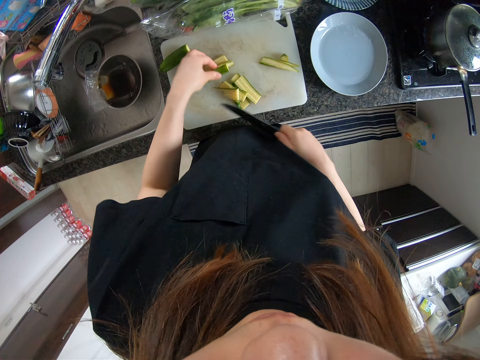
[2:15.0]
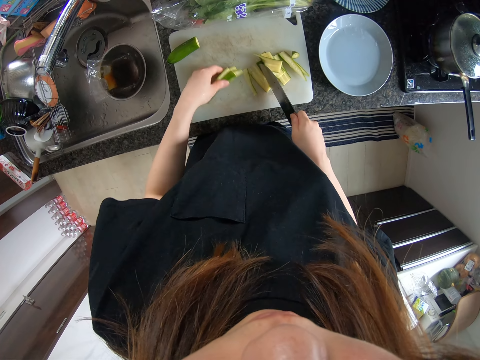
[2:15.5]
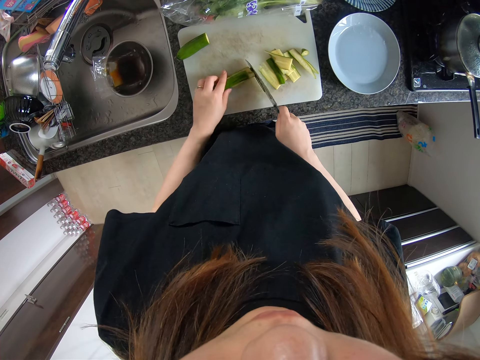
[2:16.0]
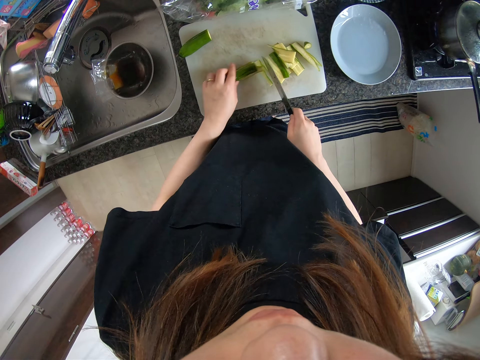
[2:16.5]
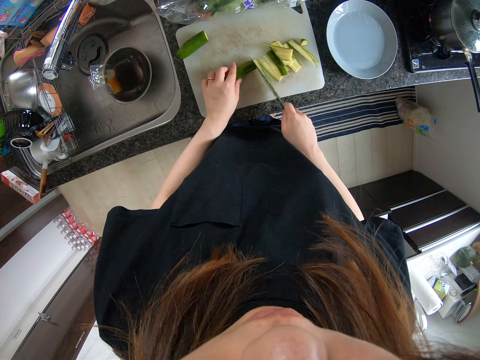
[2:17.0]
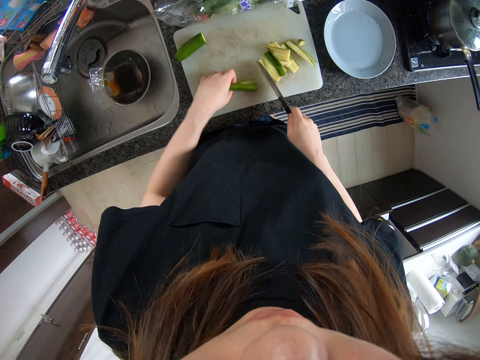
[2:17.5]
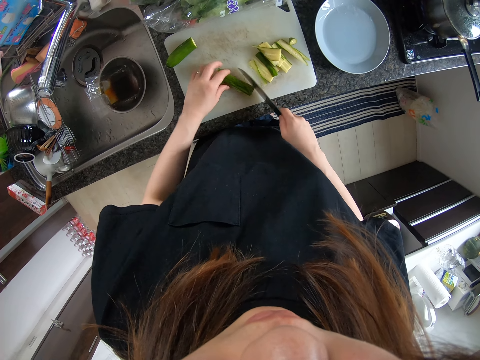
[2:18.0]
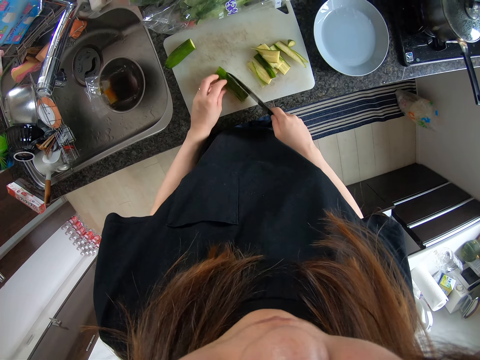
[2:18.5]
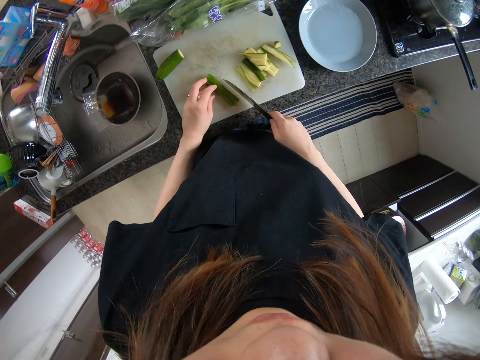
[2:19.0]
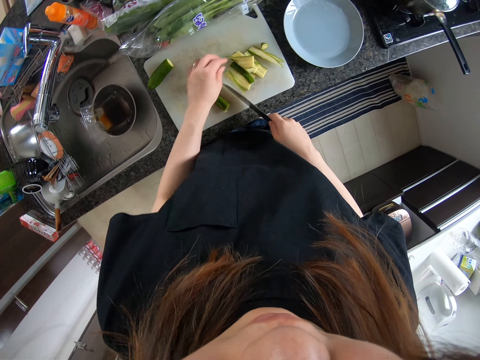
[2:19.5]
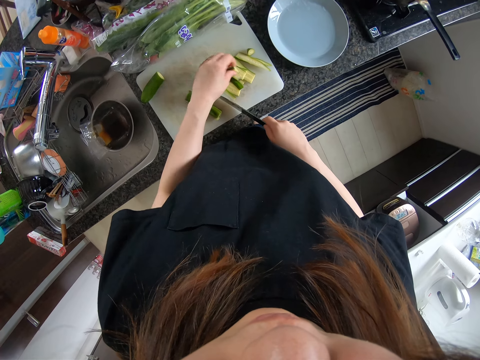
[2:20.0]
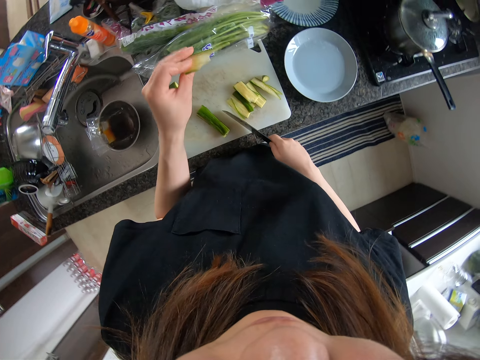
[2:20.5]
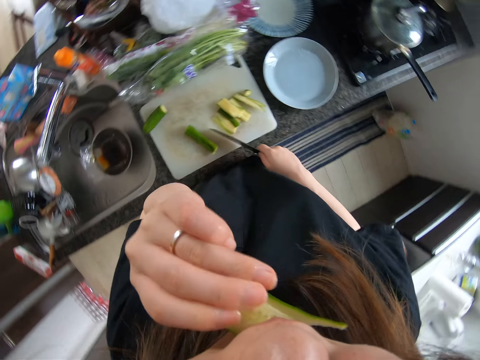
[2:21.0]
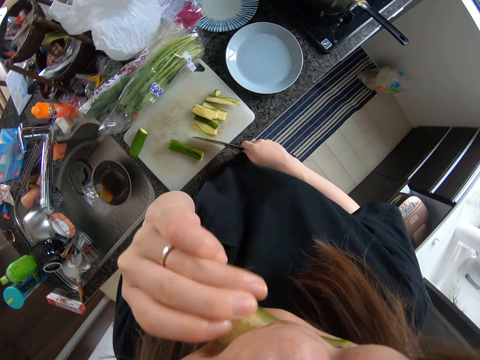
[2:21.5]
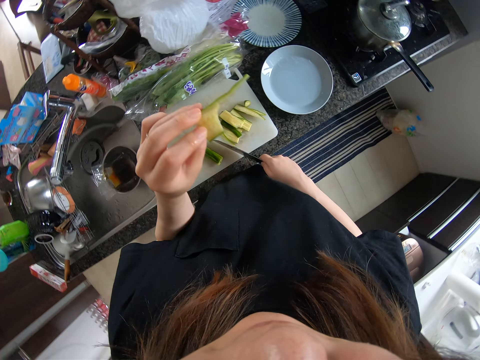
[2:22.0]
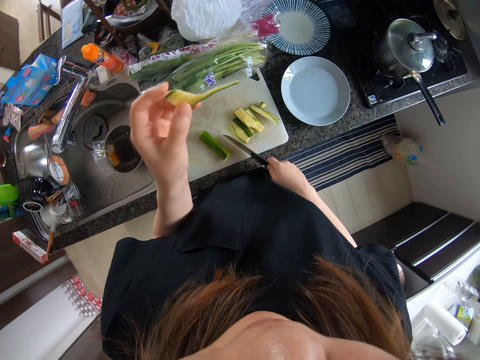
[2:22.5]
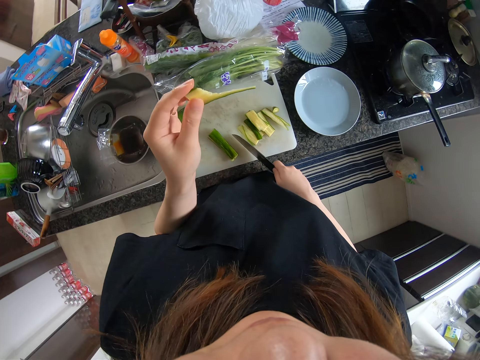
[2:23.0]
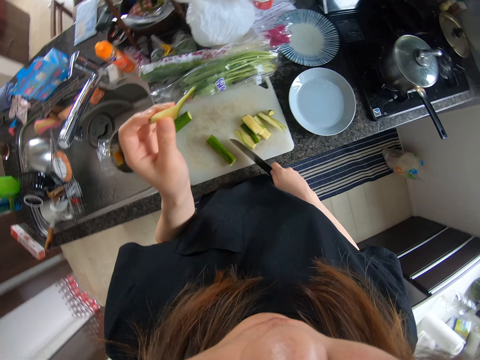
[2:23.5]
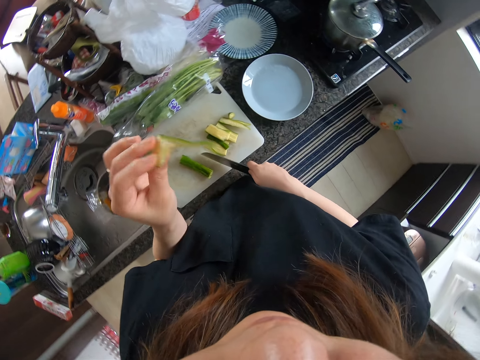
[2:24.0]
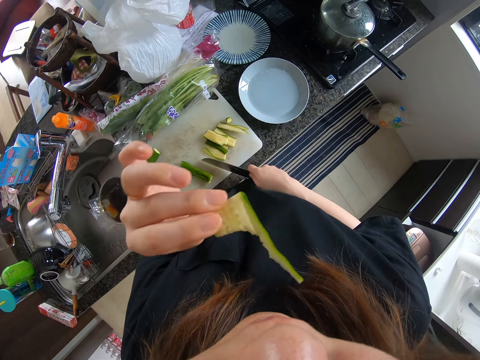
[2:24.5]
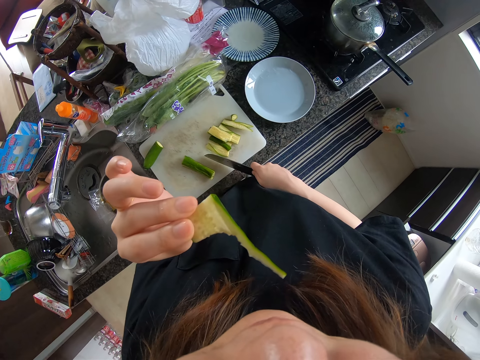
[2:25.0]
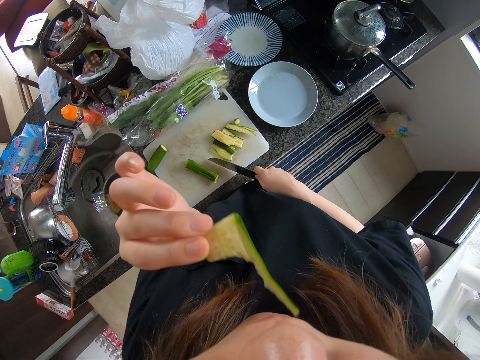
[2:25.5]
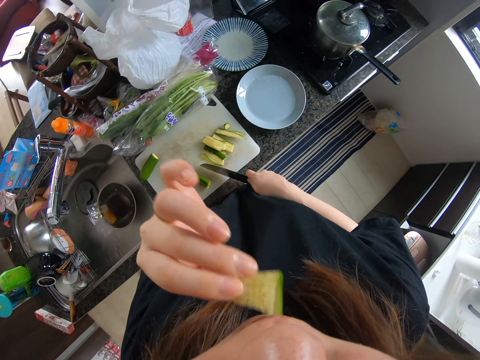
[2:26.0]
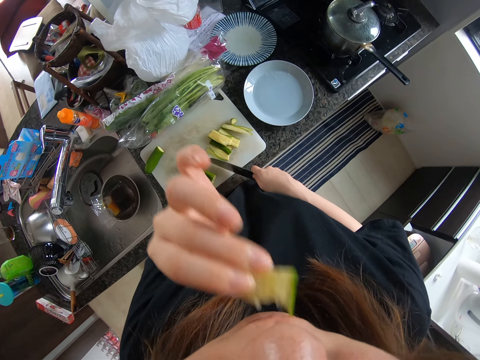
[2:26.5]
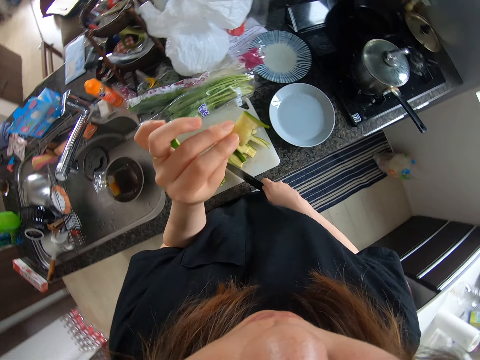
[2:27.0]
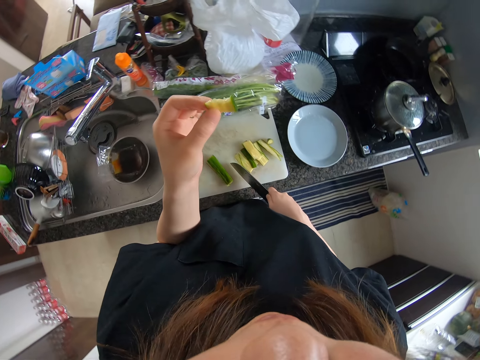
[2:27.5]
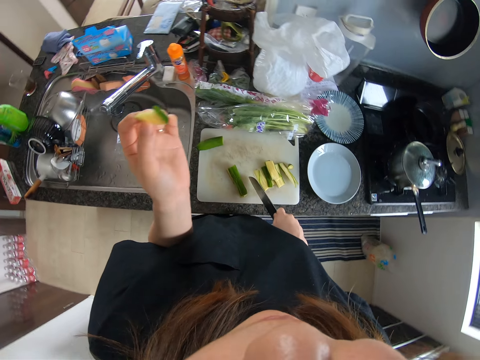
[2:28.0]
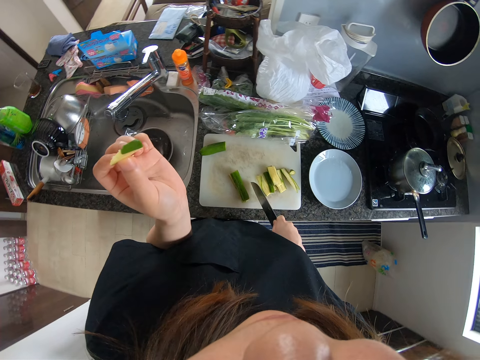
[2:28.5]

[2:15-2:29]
The camera wearer holds the piece with her hand and moves the piece backwards. She pushes some pieces backwards with the knife and moves the pieces towards her on the chopping board. She turns the pieces. She moves her hand forwards, holds a piece of the cucumber, and picks up the piece from the chopping board. She stares at the piece, moves the piece towards her face, takes a bite from the piece, and moves the piece away from her face. She stares at the piece, moves the piece towards her face, takes a bite from the piece, and moves the piece away from her face. She stares at the piece.

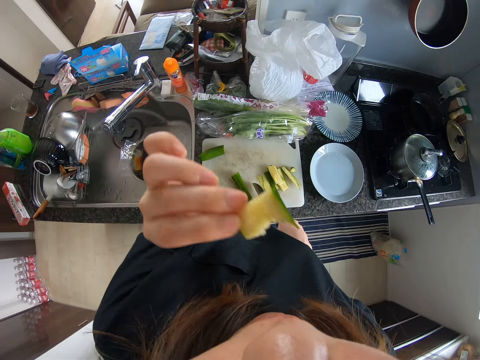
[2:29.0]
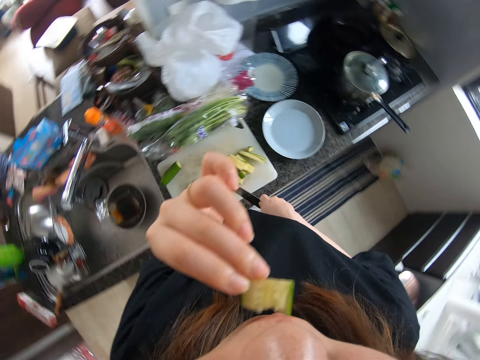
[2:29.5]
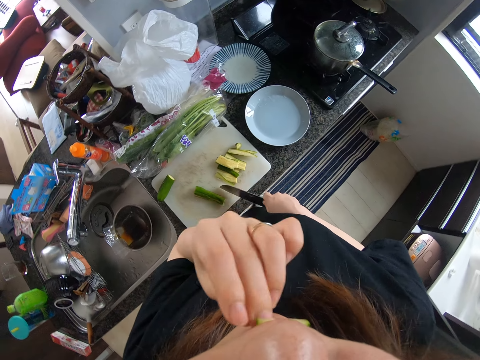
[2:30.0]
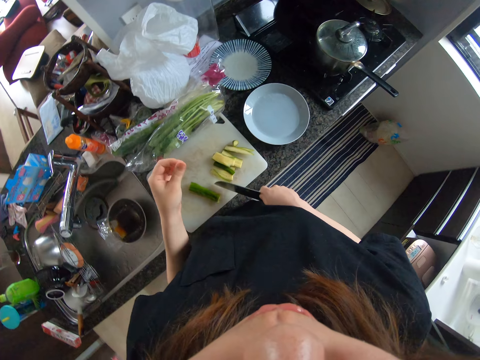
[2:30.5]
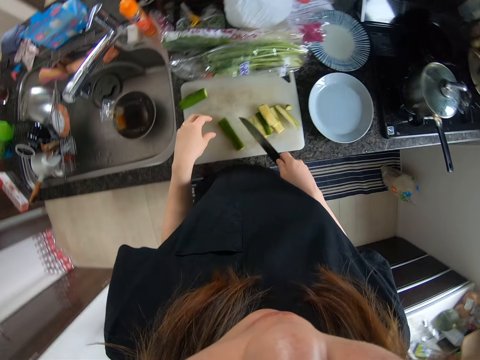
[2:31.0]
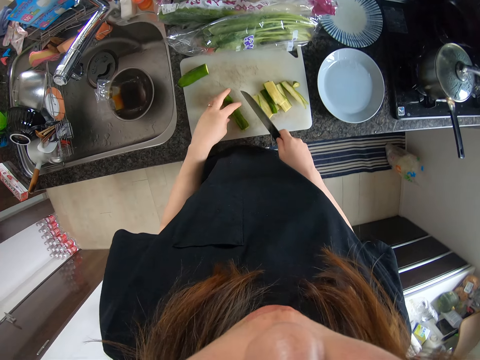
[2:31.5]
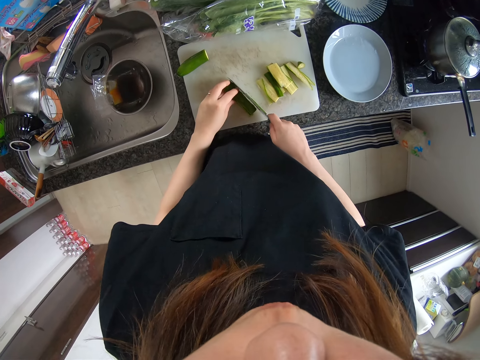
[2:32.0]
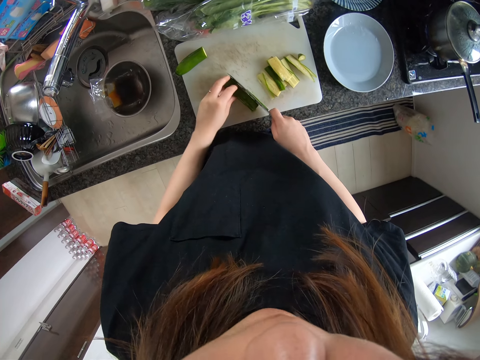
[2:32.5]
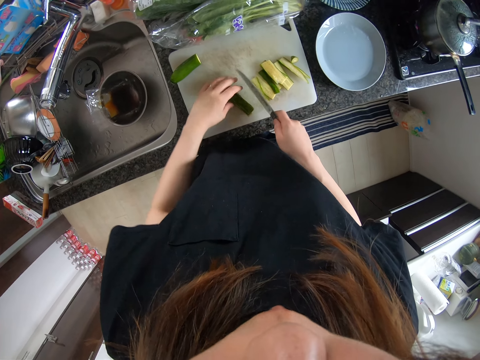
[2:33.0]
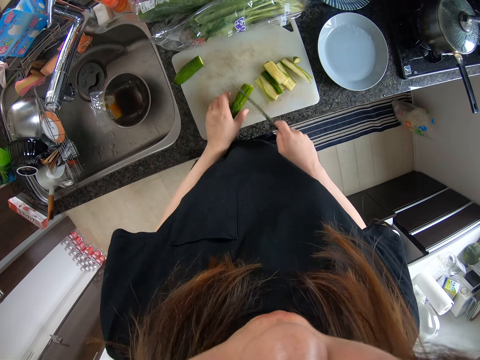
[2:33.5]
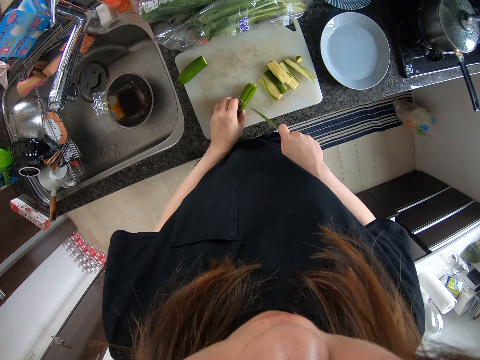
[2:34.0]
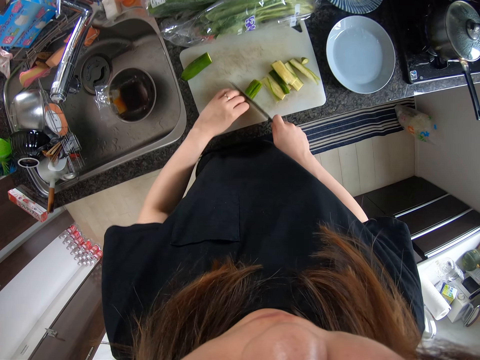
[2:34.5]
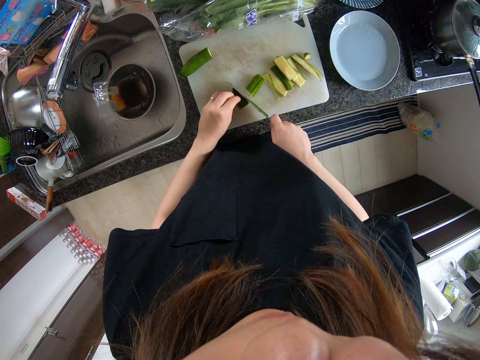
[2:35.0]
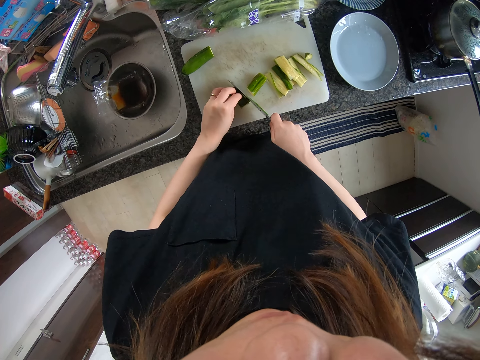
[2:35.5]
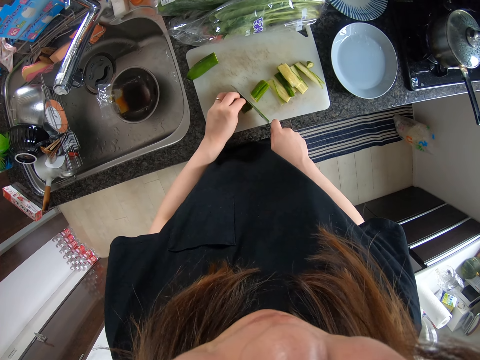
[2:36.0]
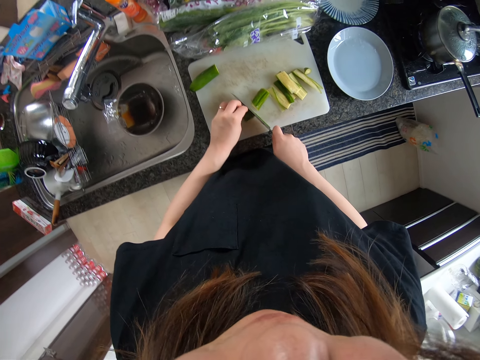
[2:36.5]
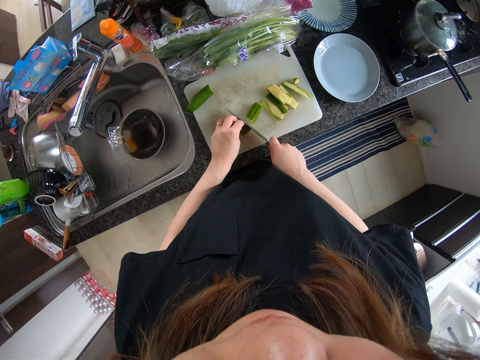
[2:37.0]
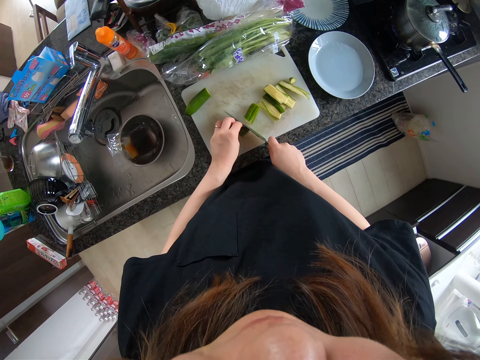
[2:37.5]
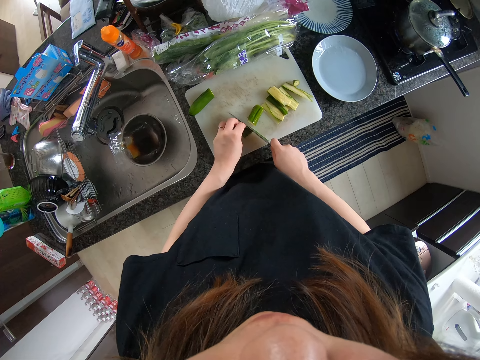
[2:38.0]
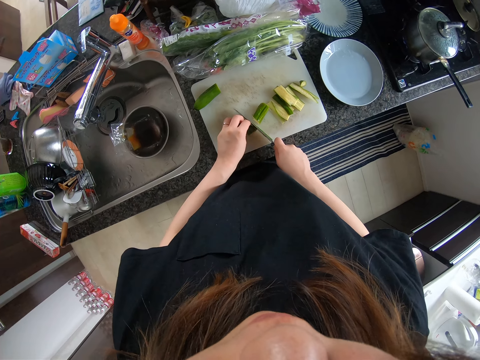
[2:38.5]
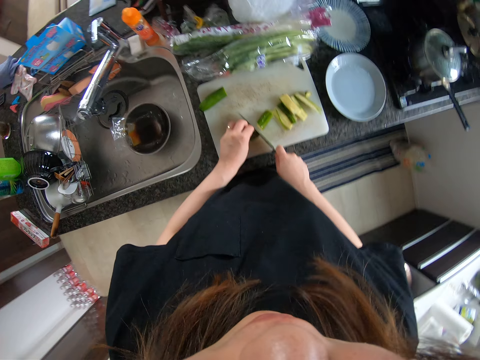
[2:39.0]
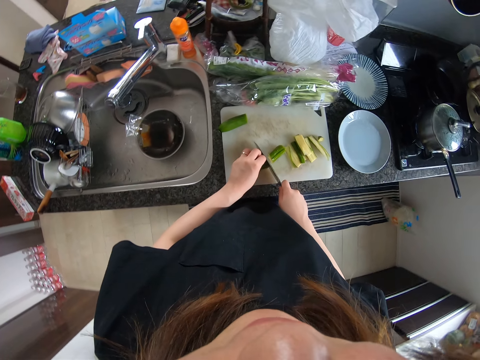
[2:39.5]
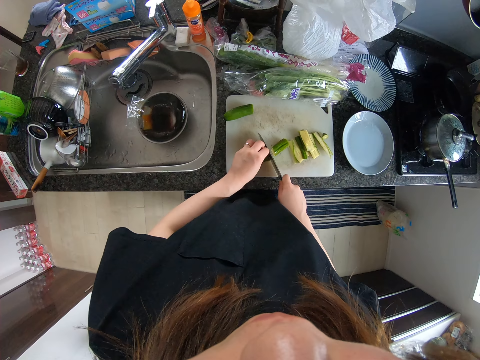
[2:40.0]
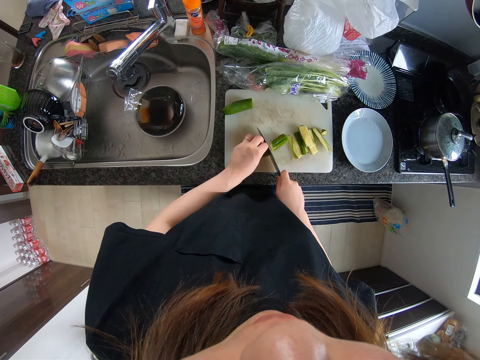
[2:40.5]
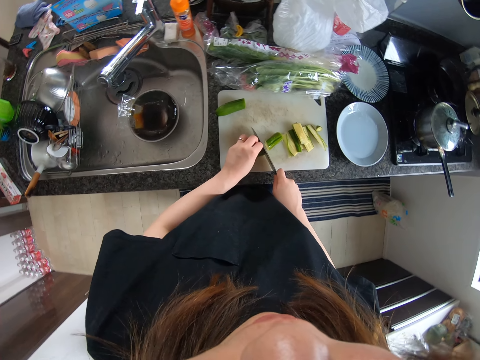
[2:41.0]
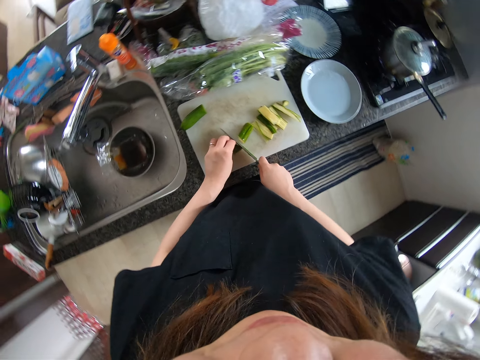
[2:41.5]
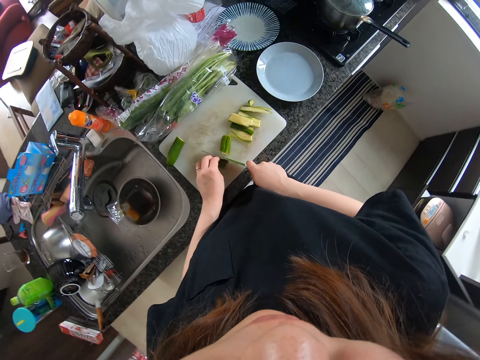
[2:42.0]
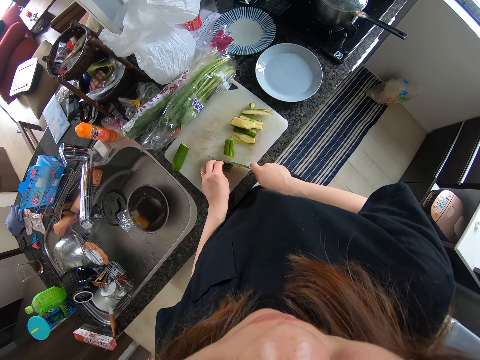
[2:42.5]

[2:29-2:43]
The camera wearer moves the piece towards her face. She eats the piece. She lowers her hand towards the chopping board. She holds the cucumber with her hand. She turns the piece. She cuts the other part of the zucchini into two with the knife. She stares at the chopping board. She holds the zucchini and knife on the chopping board.
